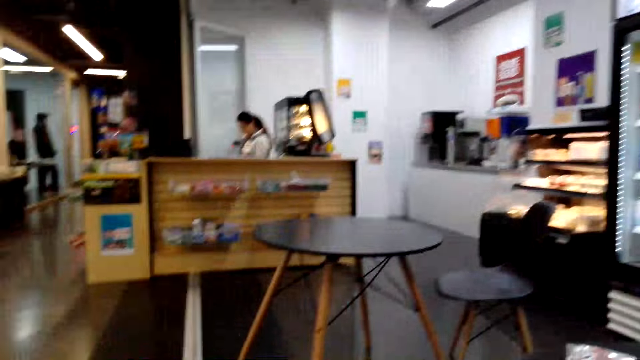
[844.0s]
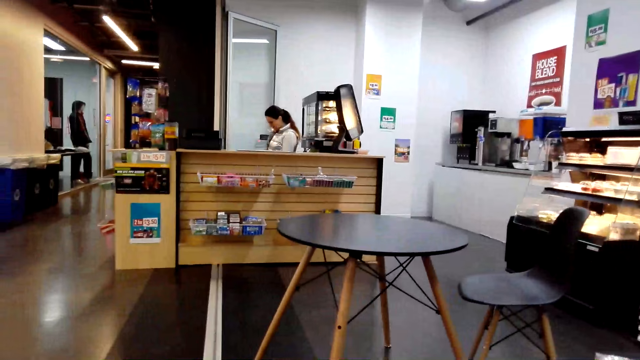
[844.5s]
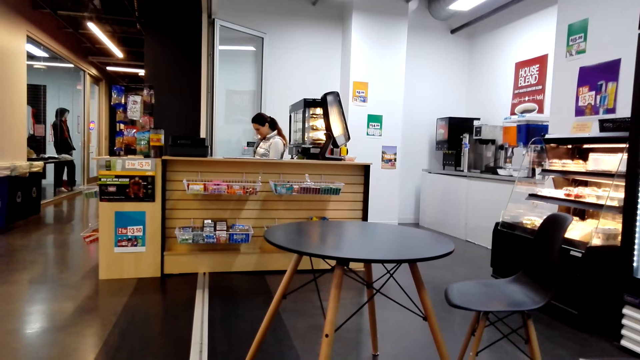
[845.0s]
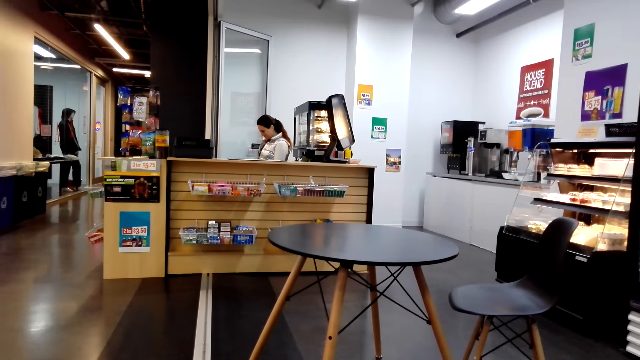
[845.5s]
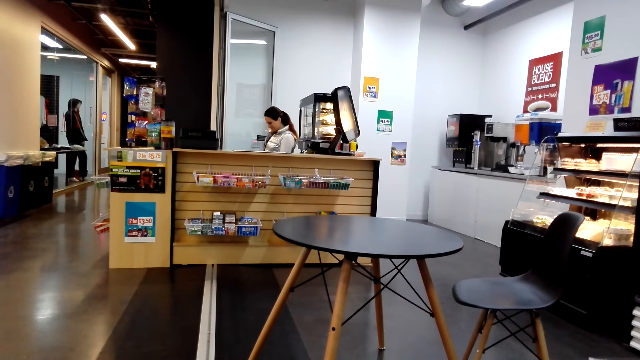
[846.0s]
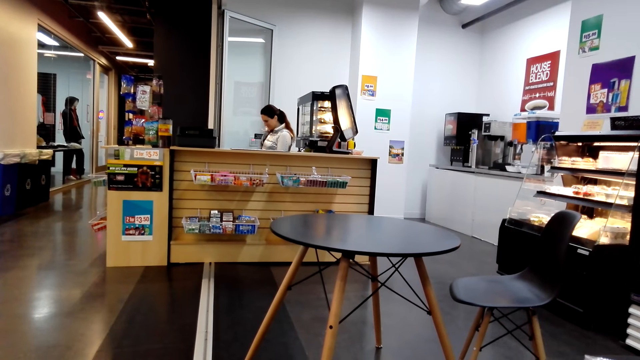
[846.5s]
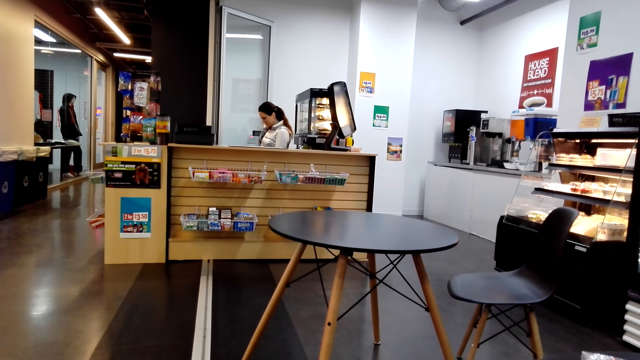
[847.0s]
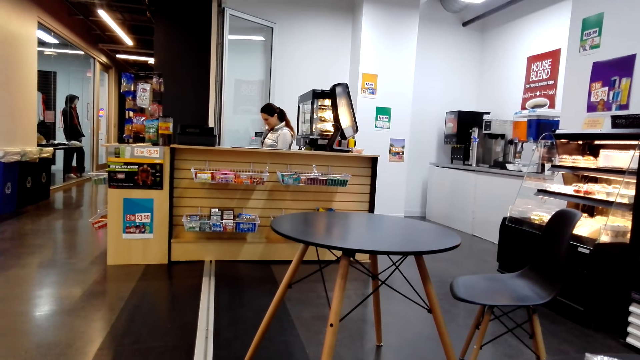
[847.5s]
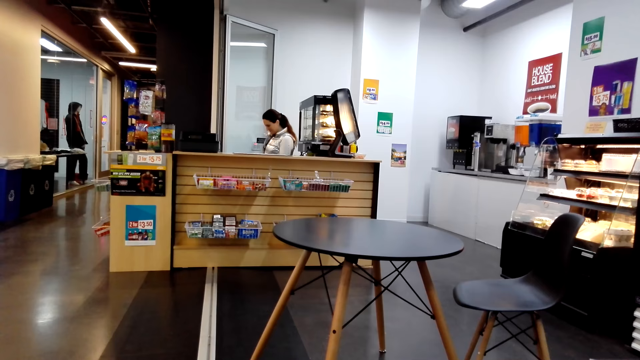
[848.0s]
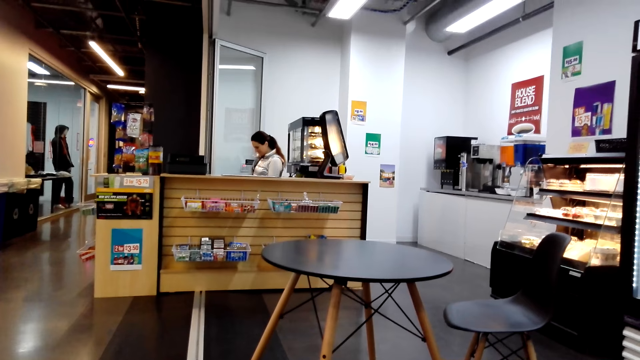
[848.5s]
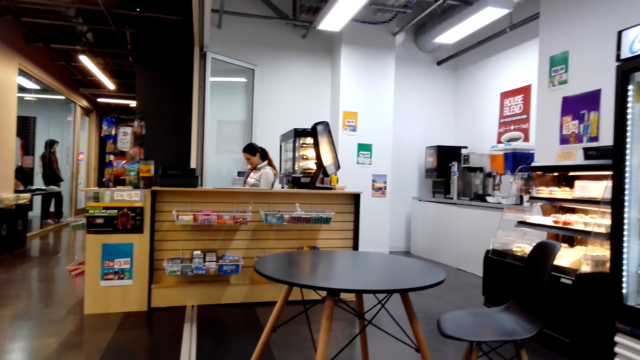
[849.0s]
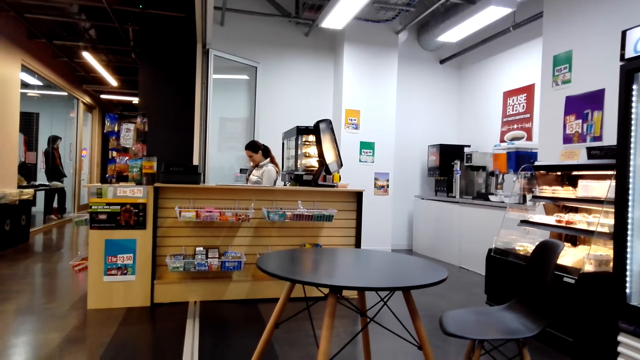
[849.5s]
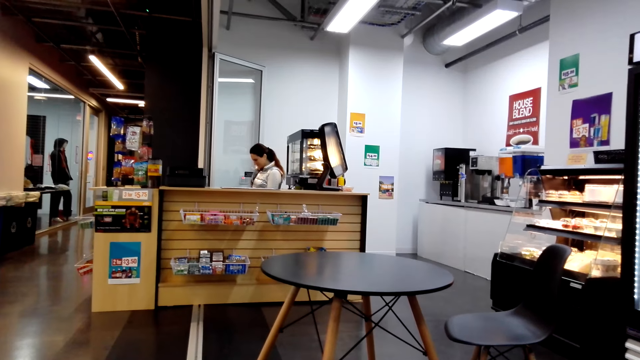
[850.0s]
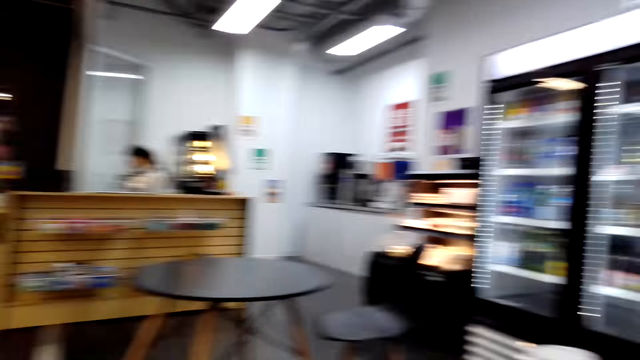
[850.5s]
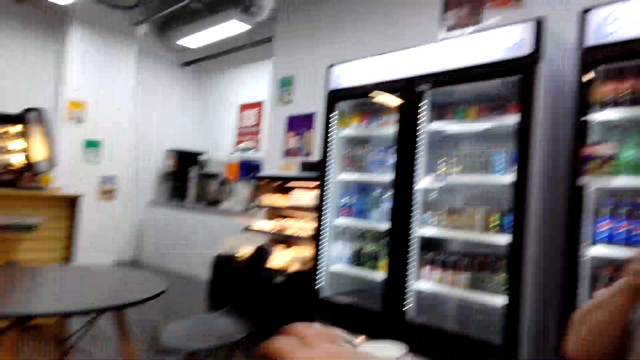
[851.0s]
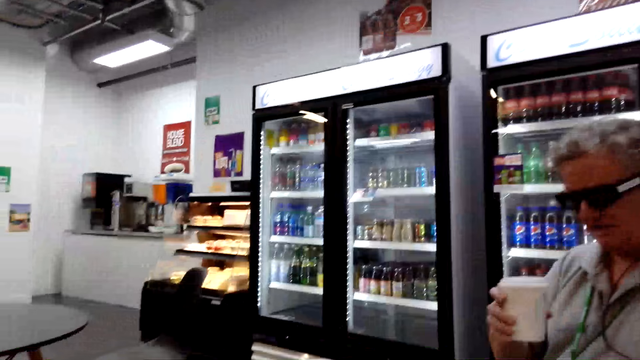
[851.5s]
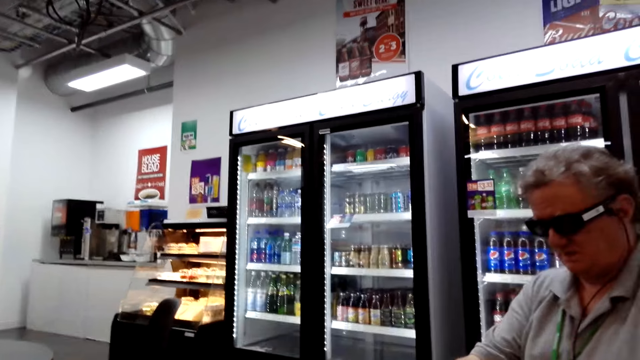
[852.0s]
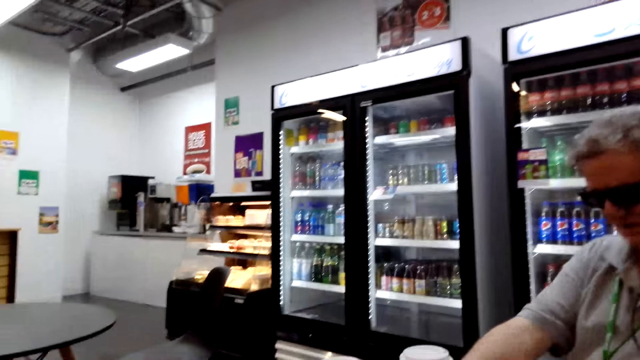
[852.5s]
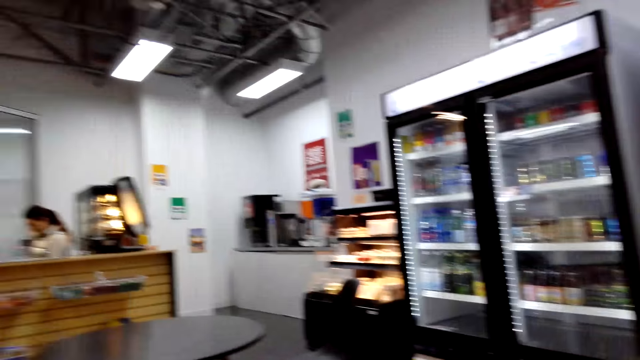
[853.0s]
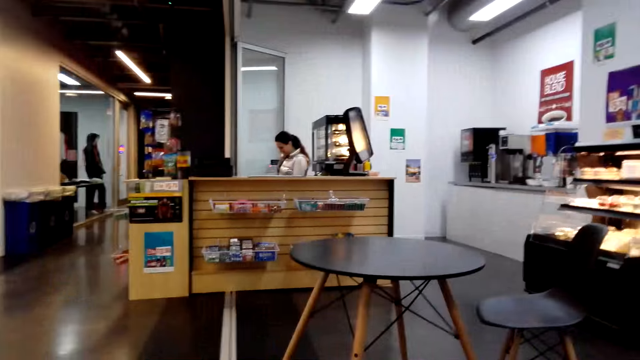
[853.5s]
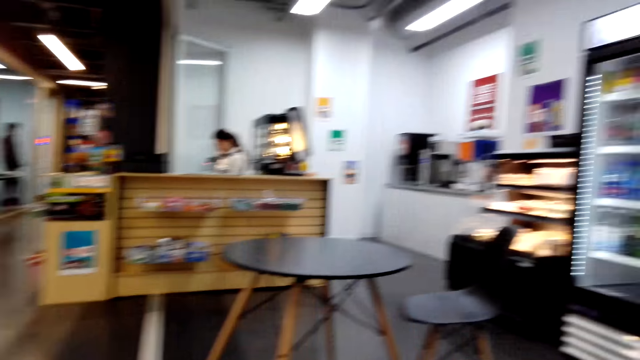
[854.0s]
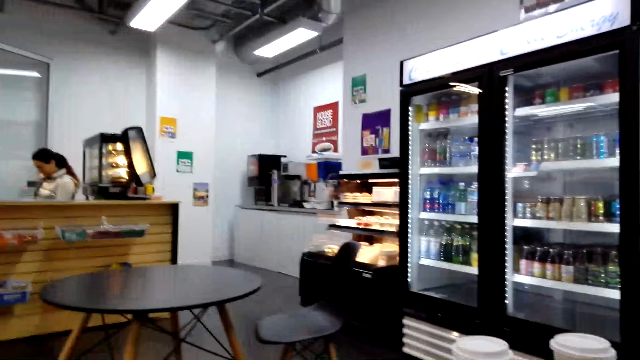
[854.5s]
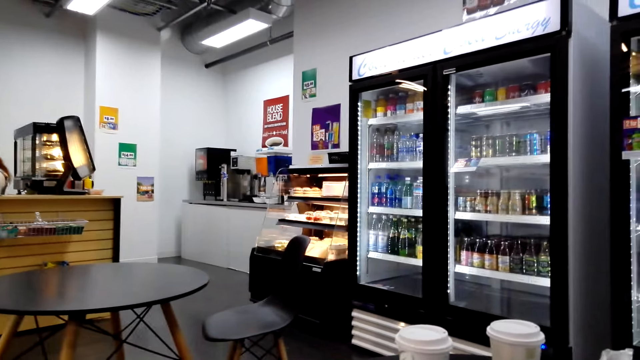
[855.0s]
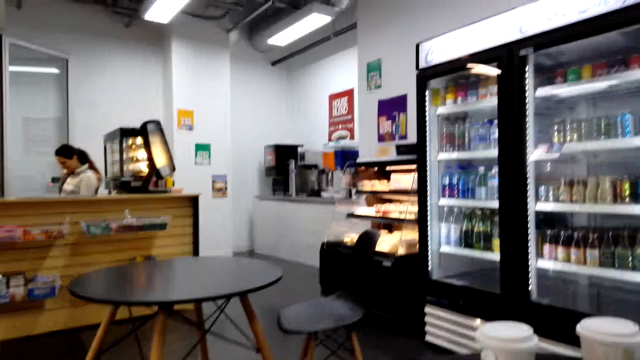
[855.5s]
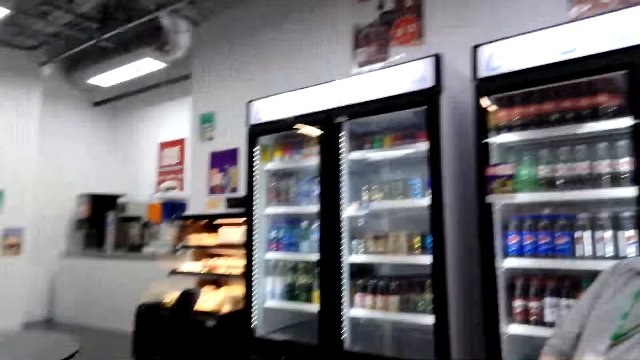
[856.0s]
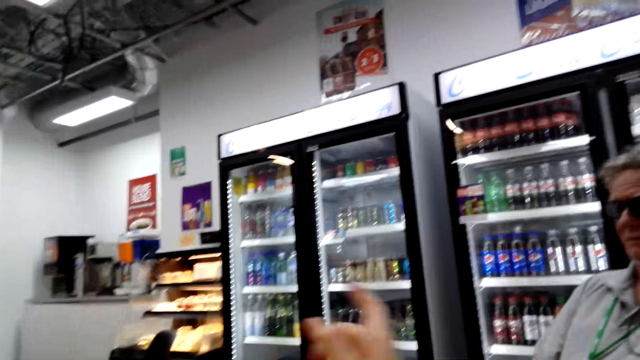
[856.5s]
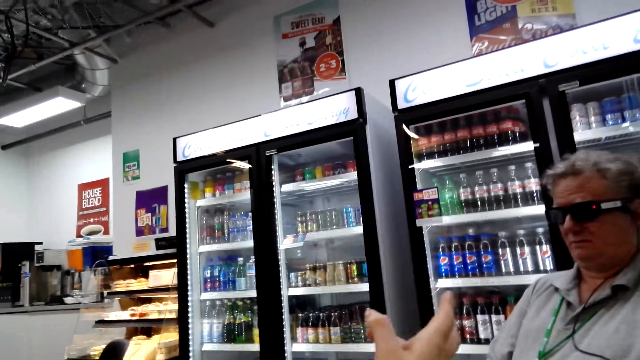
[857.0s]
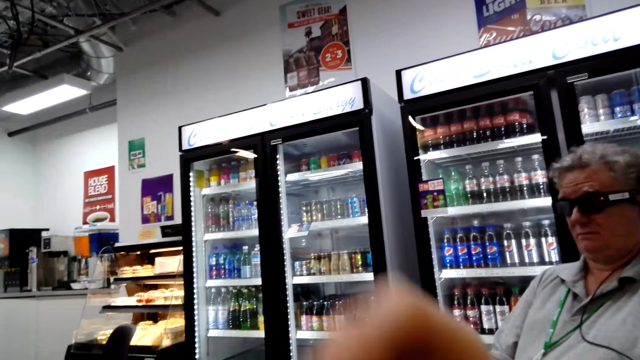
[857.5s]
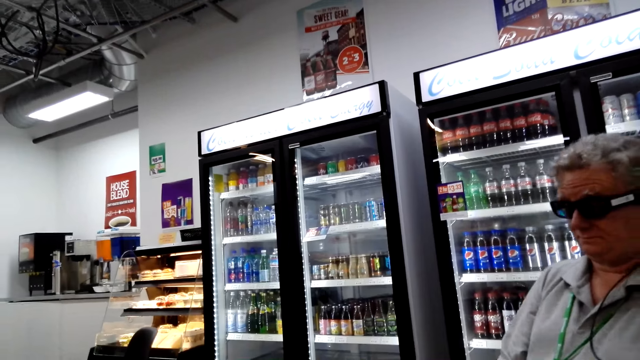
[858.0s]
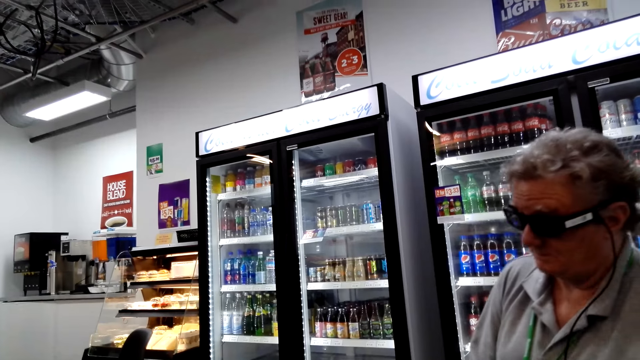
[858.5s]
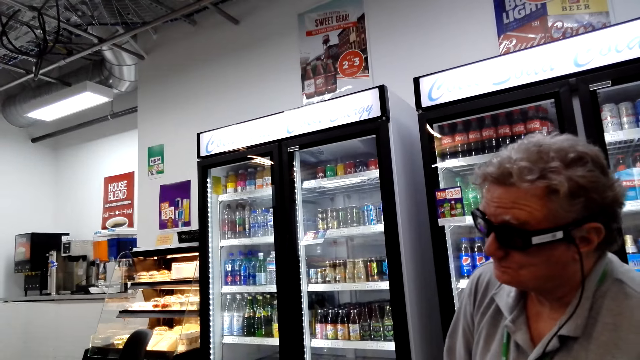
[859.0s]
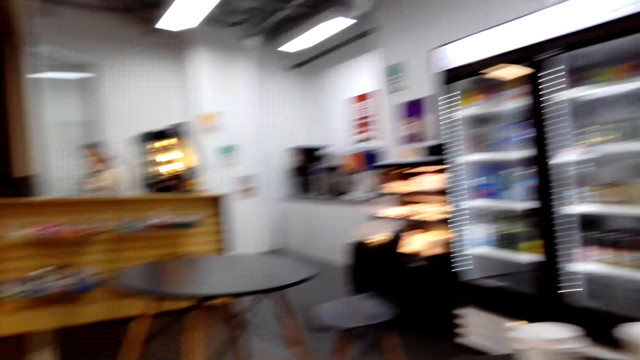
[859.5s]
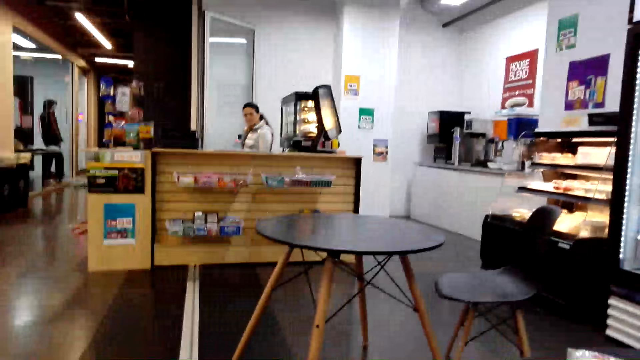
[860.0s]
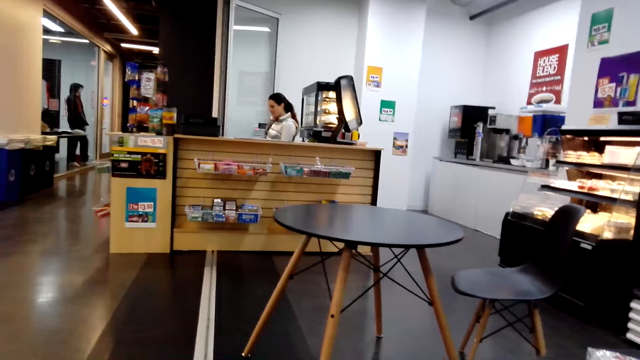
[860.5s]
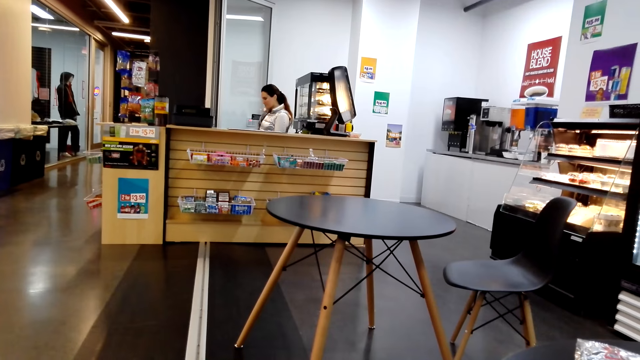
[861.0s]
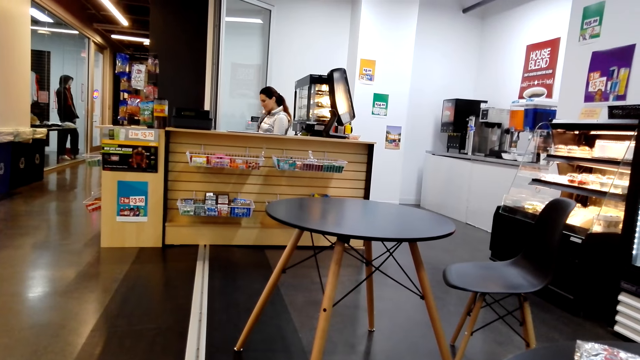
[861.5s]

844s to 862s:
The man drinks tea from a cup on the table. The man places the cup on the table. The camera wearer moves her right hand on the table.
